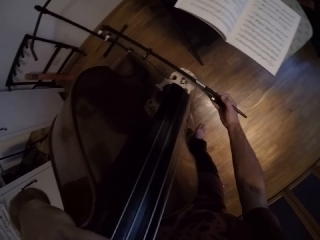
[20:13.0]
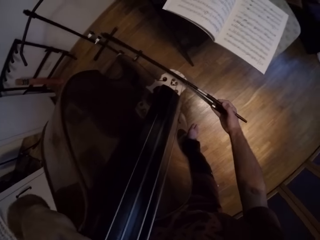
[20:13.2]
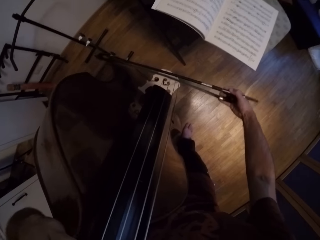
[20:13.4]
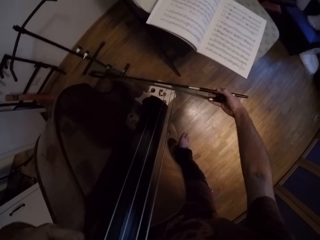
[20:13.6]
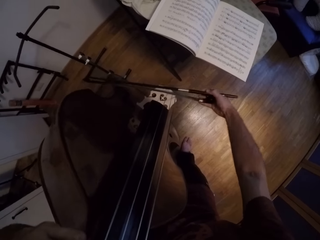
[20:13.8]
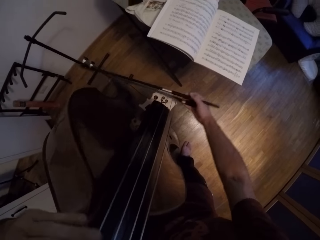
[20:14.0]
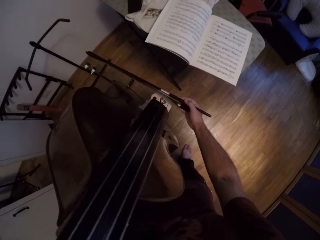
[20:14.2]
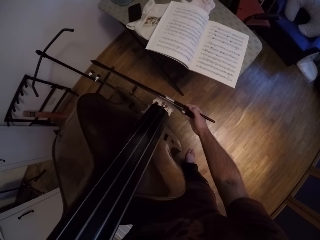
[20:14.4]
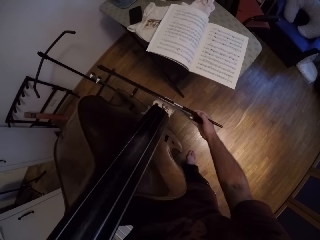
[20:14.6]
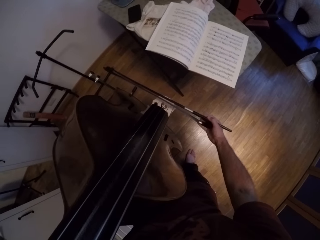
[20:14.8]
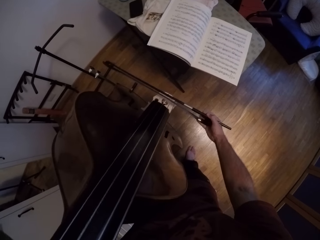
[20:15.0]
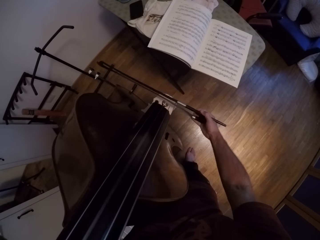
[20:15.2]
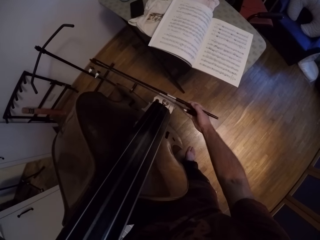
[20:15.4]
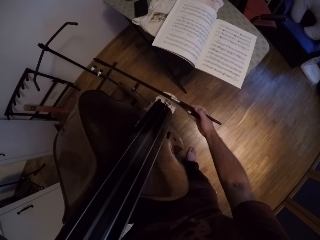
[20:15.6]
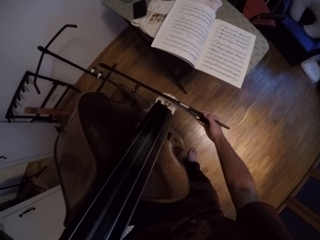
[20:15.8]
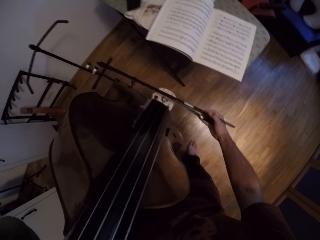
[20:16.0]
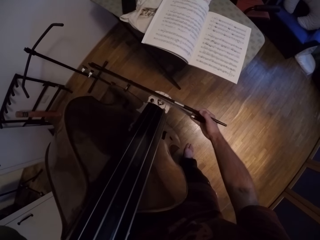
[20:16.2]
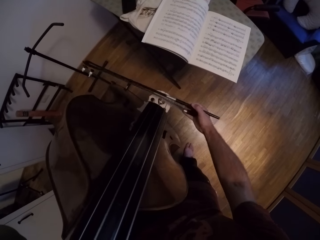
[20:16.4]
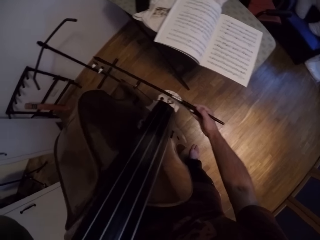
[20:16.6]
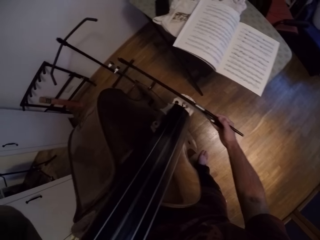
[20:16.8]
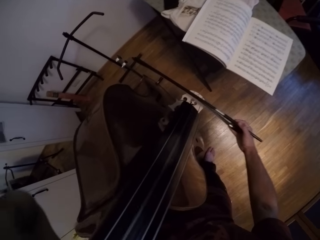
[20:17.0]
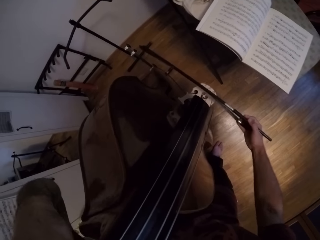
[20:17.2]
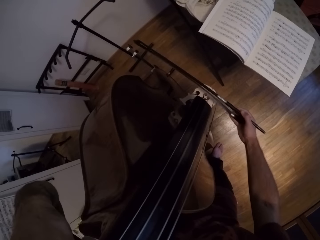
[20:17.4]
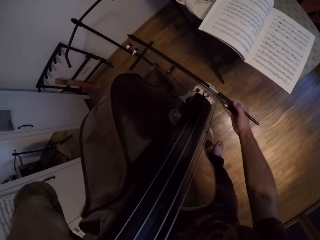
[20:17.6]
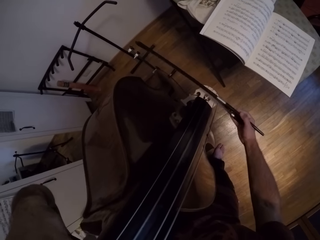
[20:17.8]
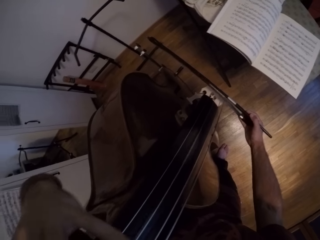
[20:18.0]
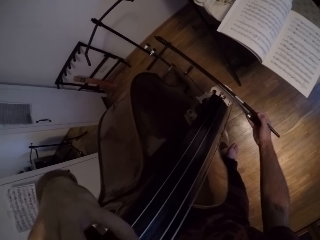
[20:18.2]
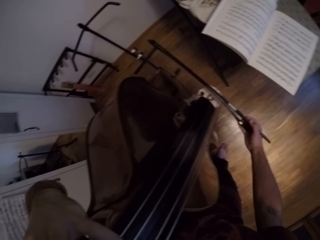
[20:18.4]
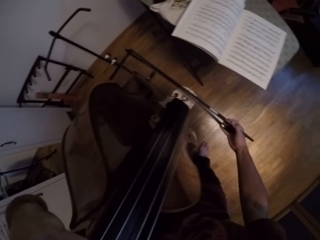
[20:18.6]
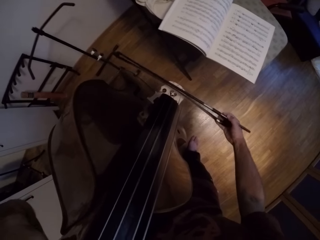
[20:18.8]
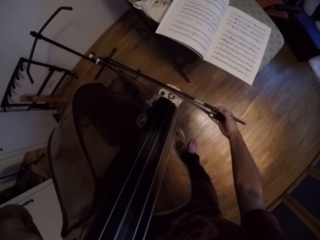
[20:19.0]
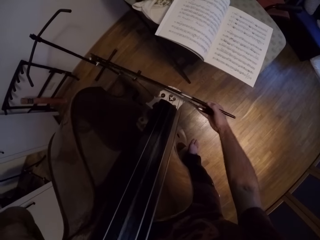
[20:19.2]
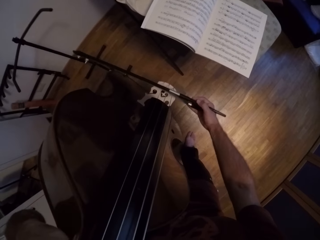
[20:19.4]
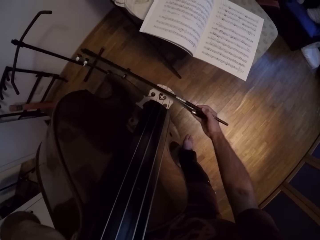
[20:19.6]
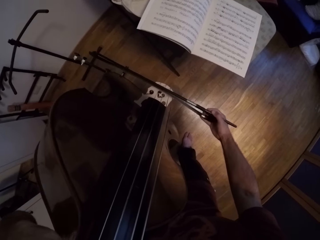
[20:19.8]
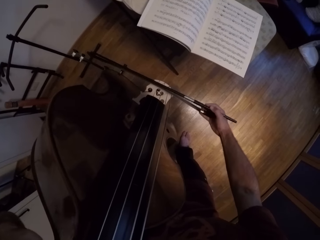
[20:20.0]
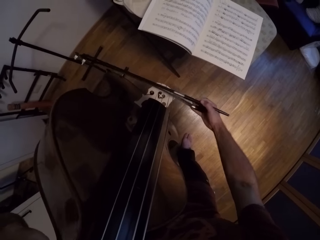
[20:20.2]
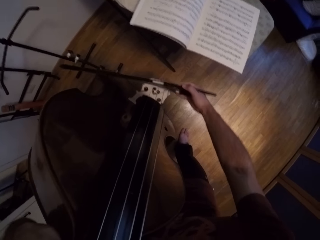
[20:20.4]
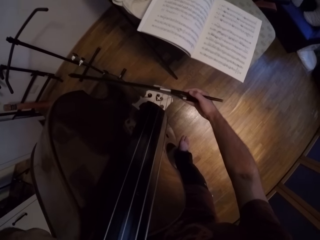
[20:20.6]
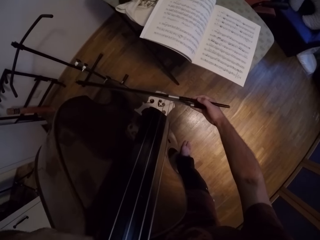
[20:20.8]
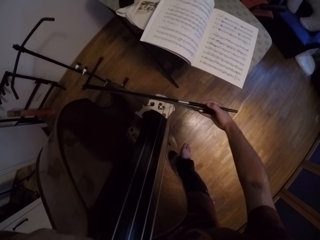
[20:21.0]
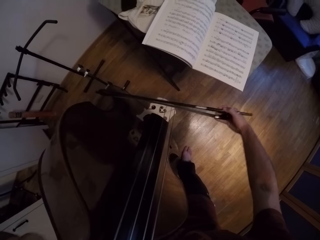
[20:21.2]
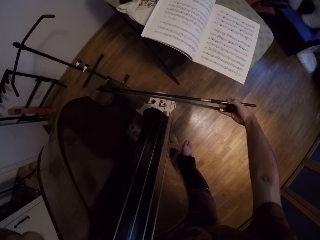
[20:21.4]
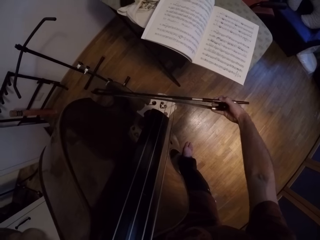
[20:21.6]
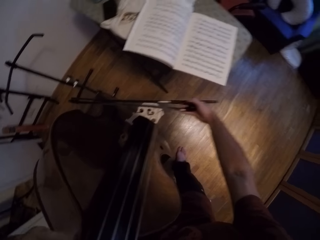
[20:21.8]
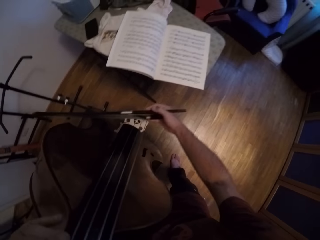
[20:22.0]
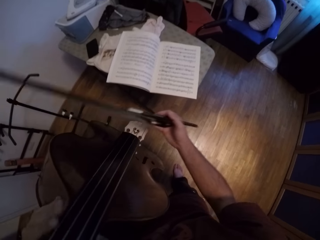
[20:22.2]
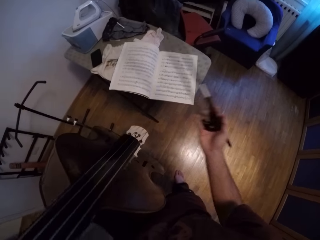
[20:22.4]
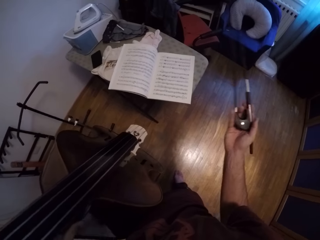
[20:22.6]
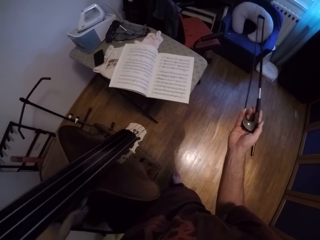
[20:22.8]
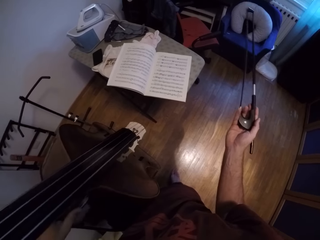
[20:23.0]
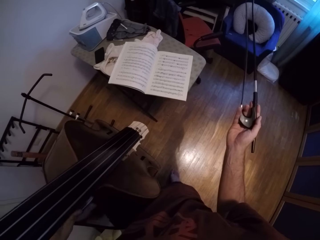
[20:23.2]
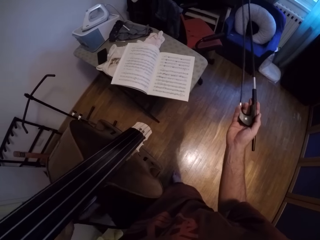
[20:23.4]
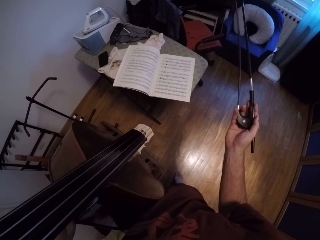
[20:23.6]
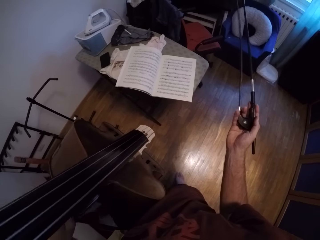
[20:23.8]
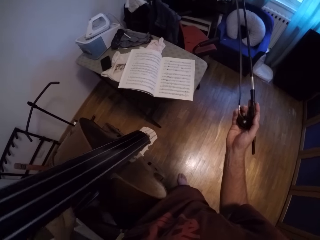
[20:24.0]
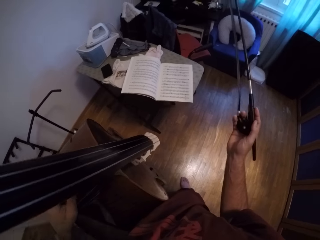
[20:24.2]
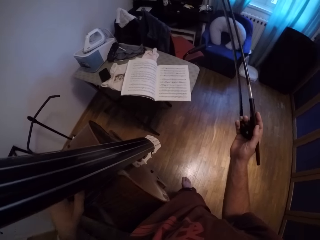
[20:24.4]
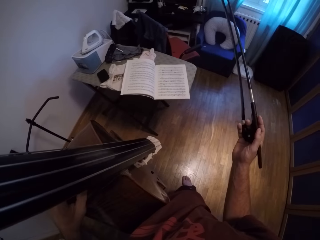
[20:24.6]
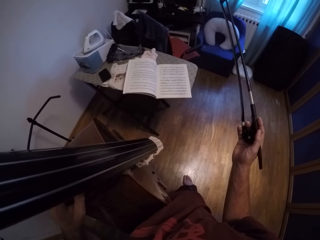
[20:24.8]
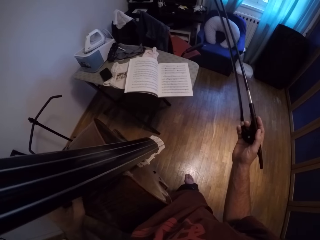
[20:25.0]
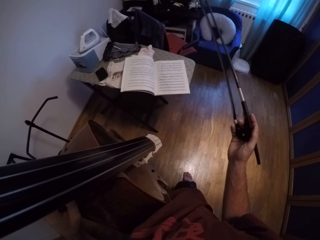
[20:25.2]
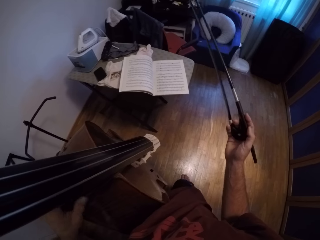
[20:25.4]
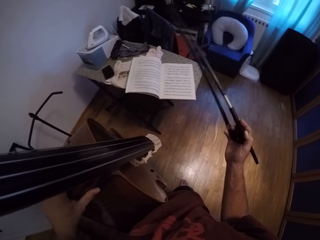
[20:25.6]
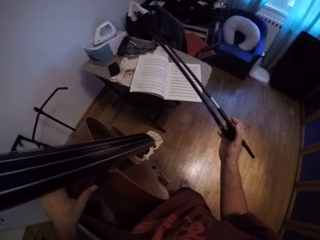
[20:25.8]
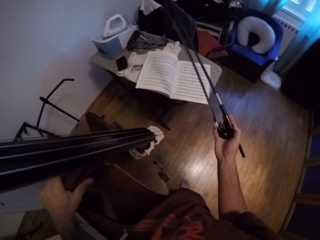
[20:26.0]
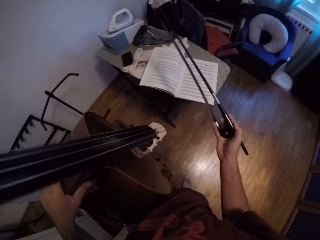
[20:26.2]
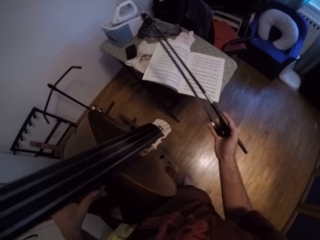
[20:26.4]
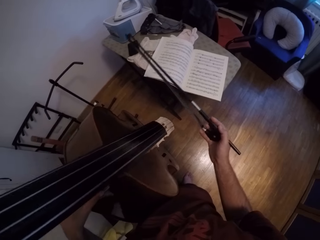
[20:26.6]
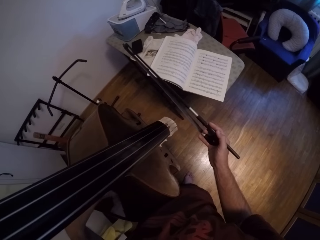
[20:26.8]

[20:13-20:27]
The camera wearer pauses. He holds the Jules Pajeot in his right hand.

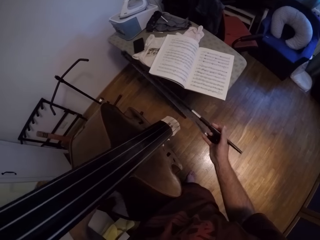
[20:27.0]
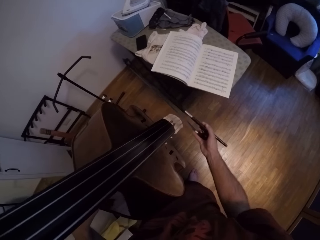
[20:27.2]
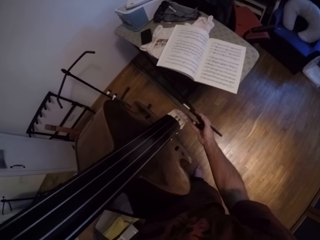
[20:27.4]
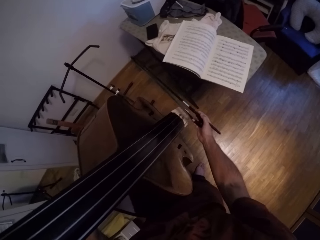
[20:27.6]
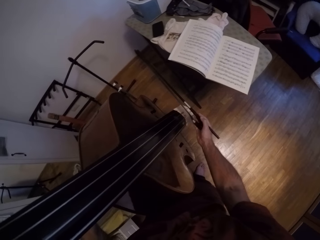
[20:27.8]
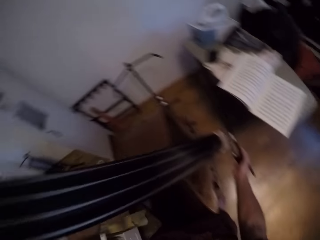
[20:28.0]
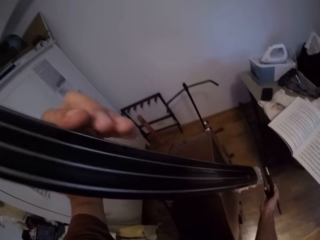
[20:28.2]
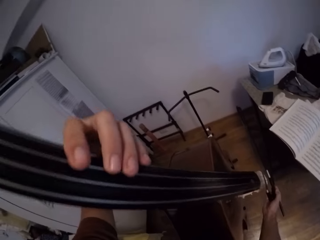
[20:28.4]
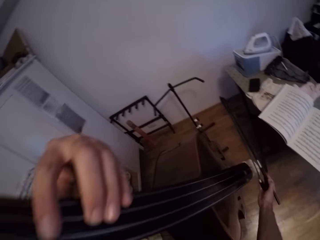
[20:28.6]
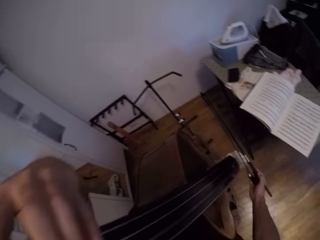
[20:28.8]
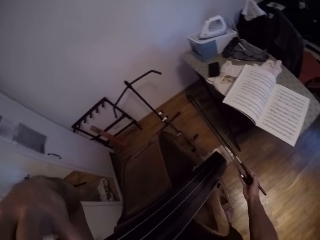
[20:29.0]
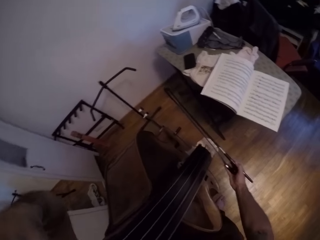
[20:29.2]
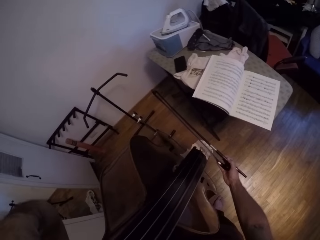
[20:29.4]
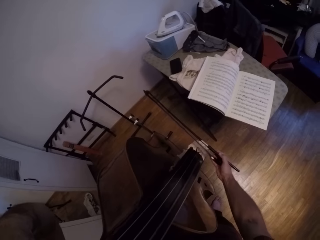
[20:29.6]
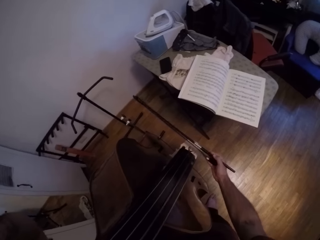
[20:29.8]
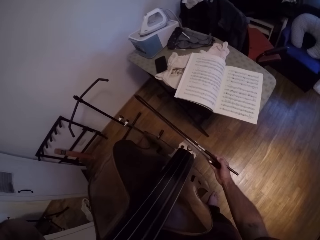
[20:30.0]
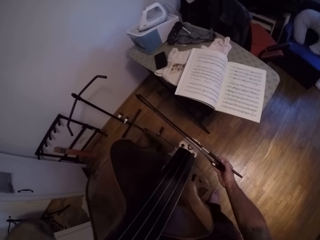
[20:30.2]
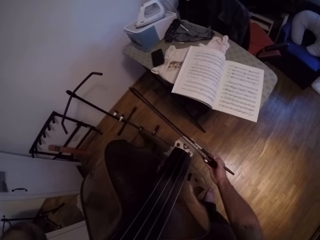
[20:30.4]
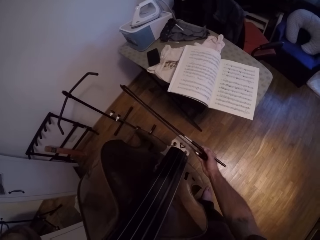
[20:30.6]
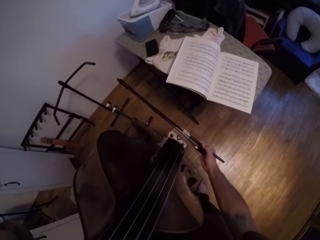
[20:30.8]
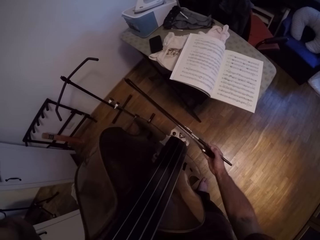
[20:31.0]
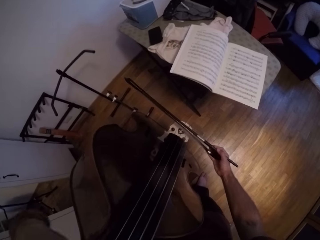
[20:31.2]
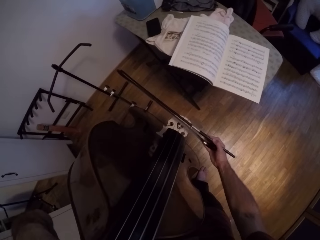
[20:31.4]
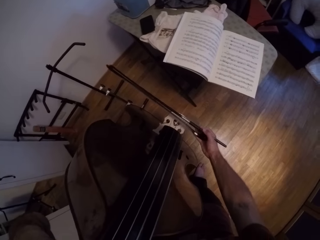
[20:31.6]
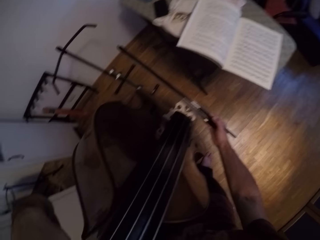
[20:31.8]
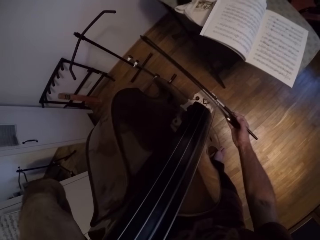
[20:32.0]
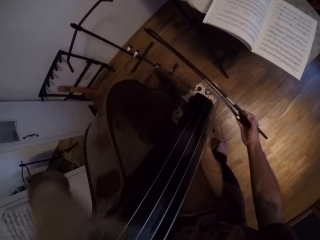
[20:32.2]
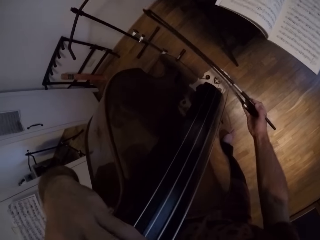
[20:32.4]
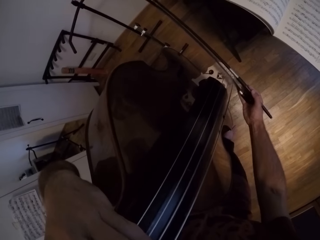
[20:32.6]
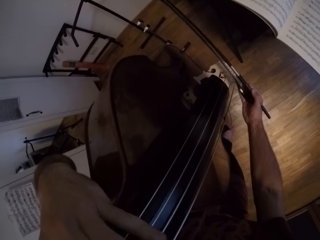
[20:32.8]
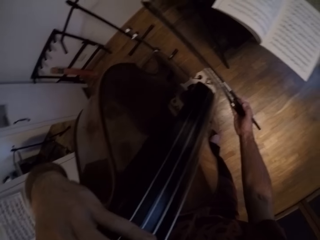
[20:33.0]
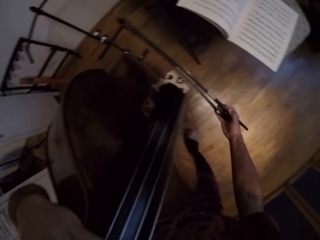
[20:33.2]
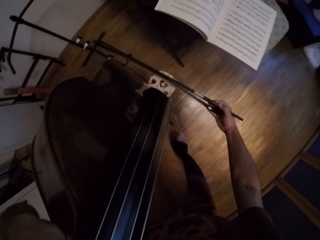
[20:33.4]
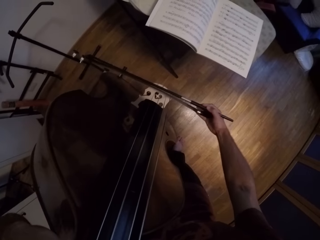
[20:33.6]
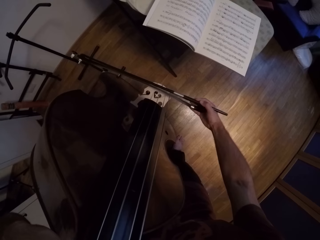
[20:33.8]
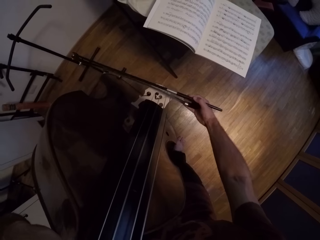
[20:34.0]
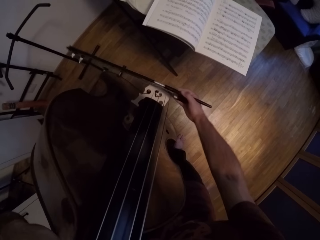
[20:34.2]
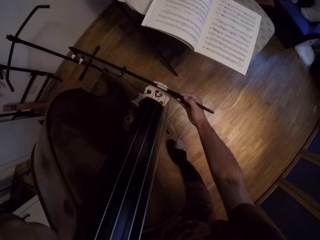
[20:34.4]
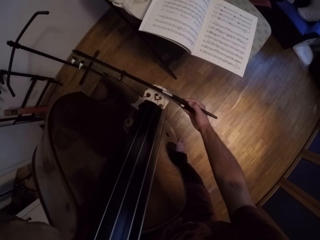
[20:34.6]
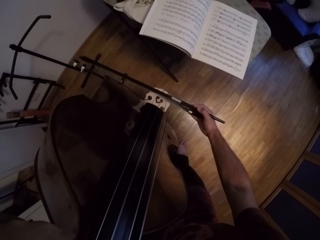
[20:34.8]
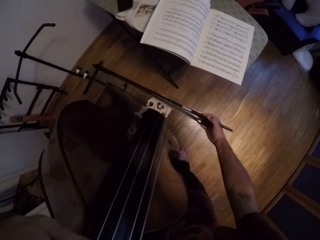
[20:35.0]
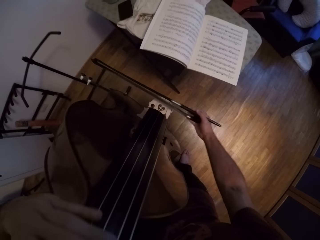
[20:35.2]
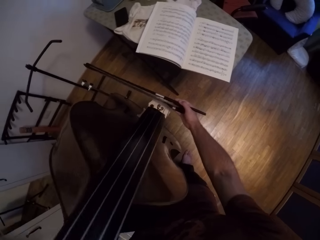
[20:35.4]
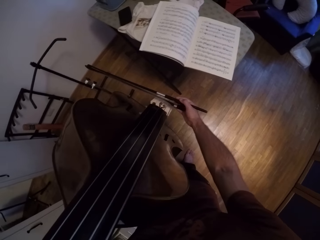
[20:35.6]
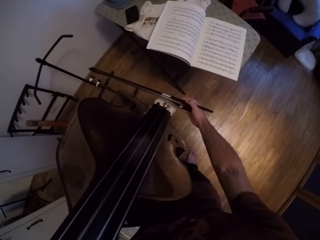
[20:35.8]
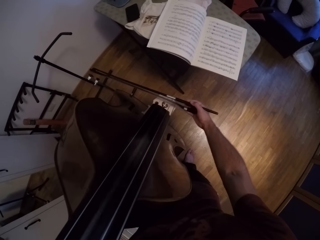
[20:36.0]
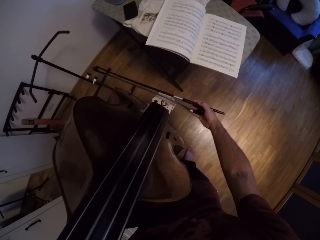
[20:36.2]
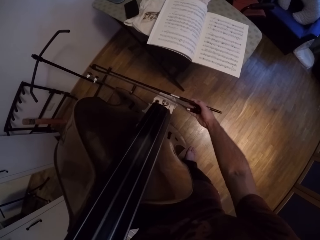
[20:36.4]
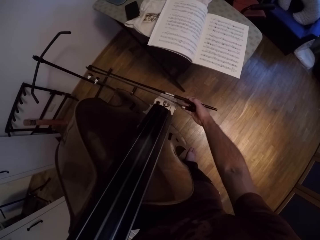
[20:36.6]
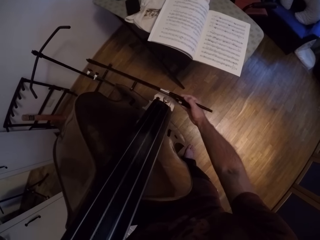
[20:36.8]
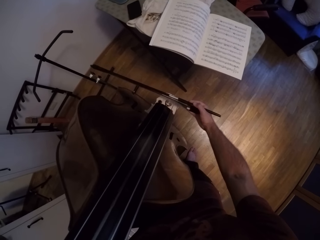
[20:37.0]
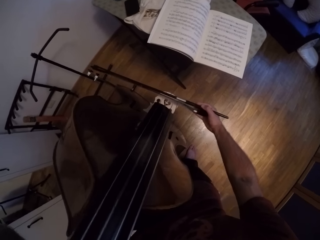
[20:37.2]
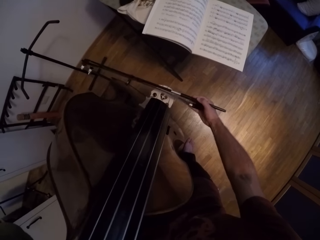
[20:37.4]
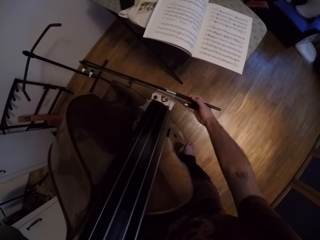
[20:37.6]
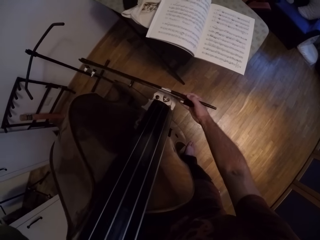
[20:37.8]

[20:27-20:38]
The camera wearer plays the violin or guitar.
